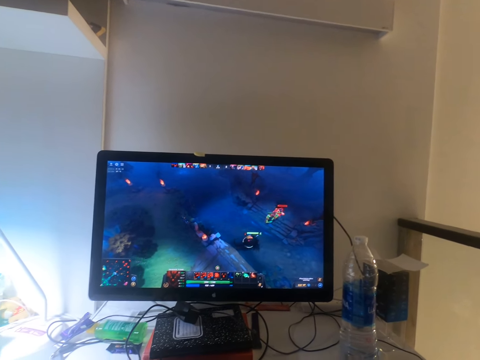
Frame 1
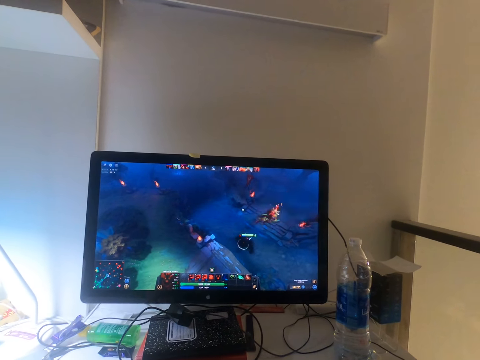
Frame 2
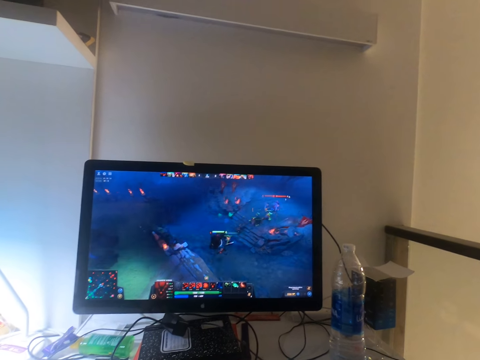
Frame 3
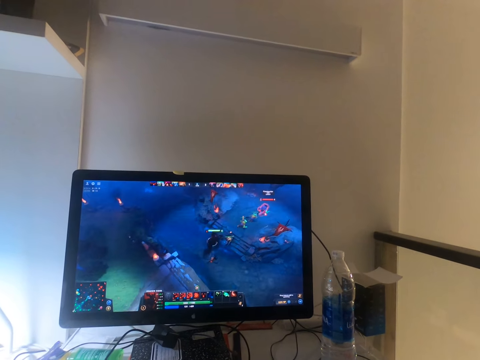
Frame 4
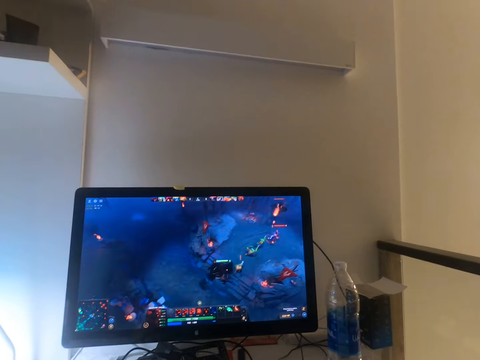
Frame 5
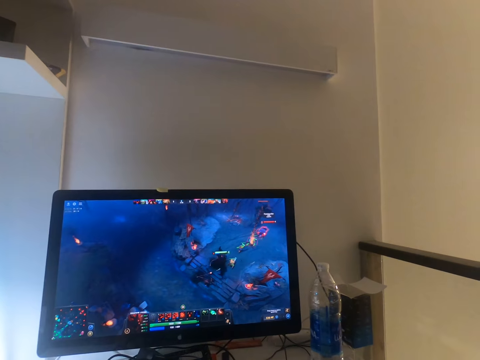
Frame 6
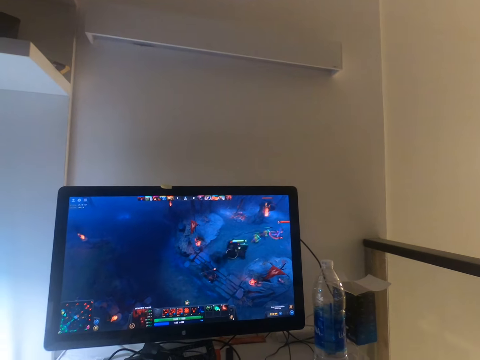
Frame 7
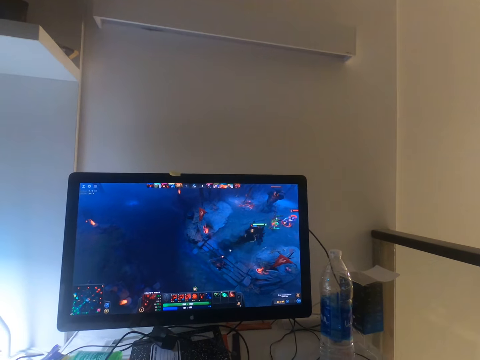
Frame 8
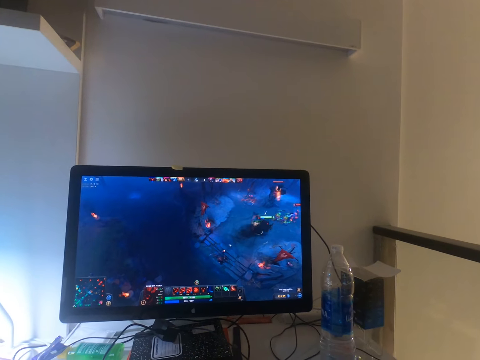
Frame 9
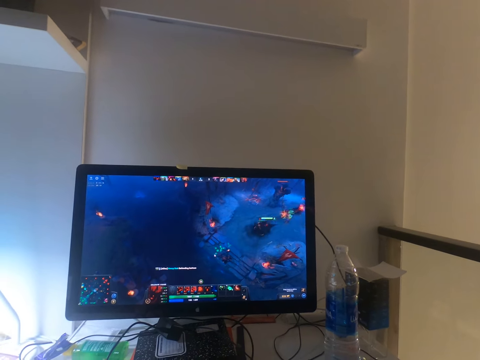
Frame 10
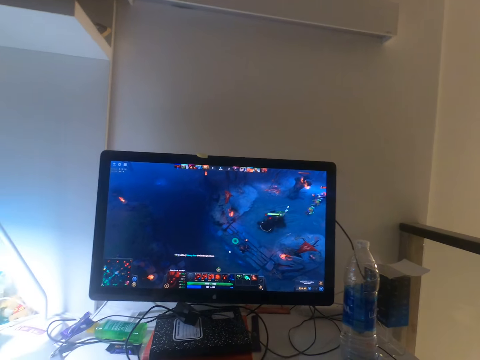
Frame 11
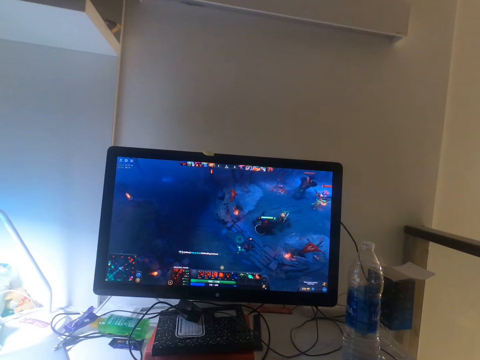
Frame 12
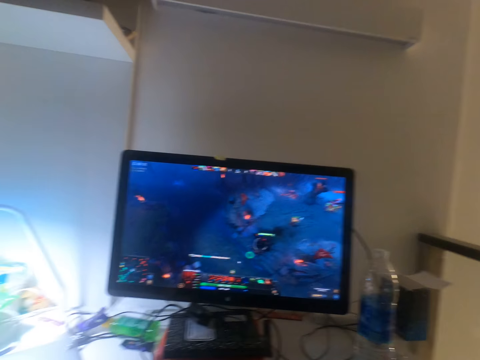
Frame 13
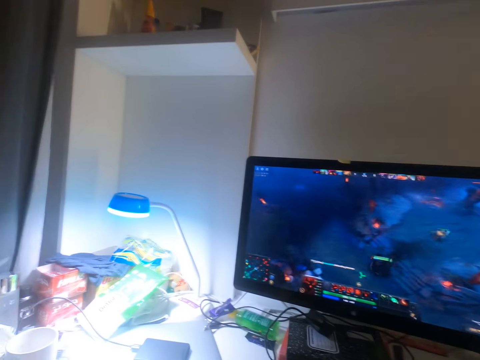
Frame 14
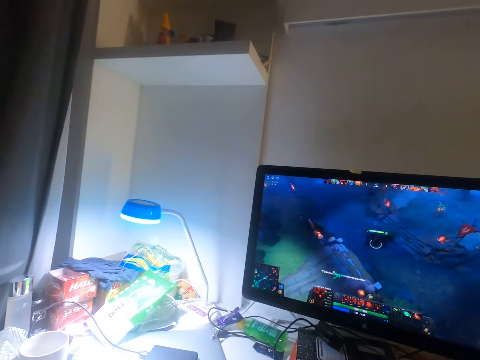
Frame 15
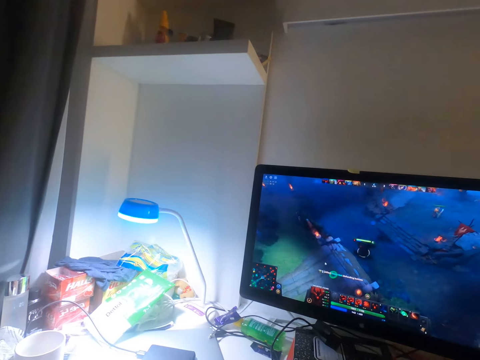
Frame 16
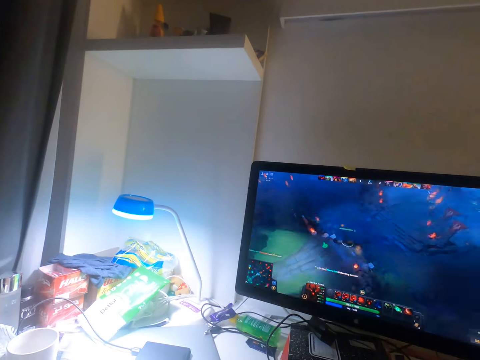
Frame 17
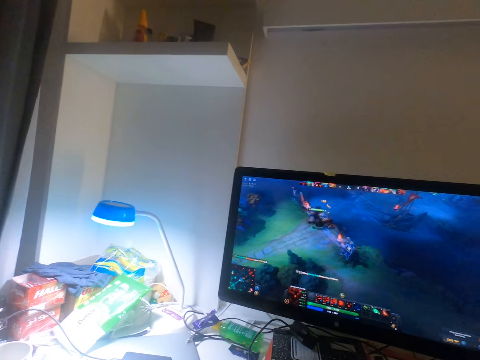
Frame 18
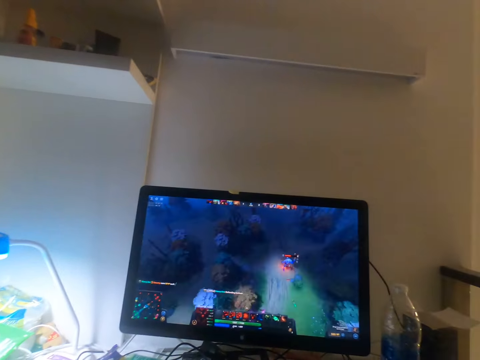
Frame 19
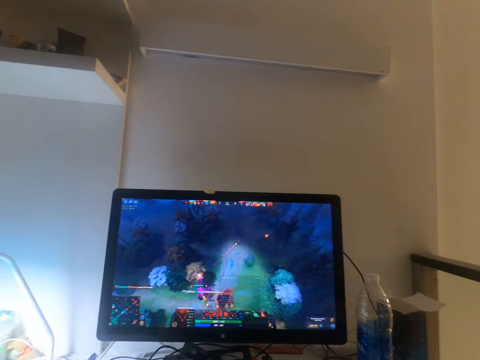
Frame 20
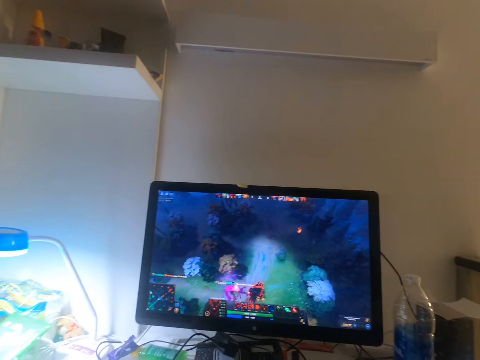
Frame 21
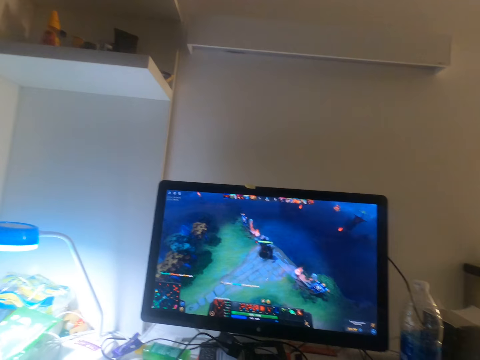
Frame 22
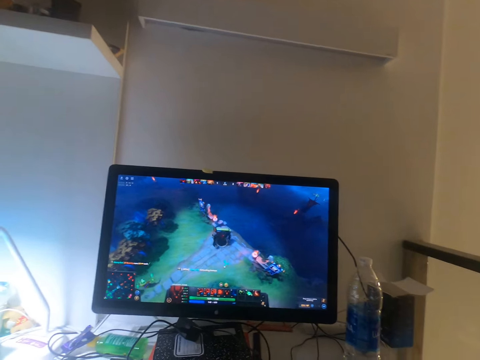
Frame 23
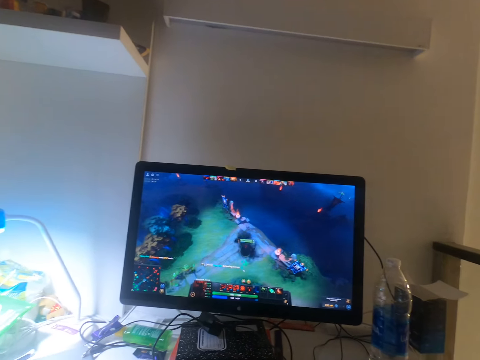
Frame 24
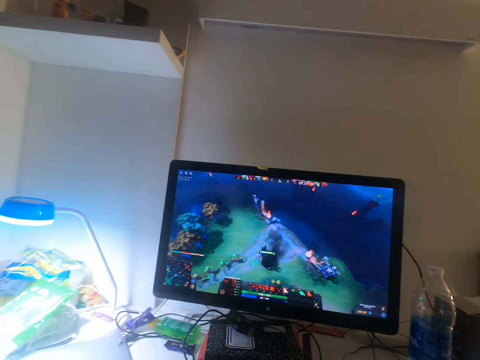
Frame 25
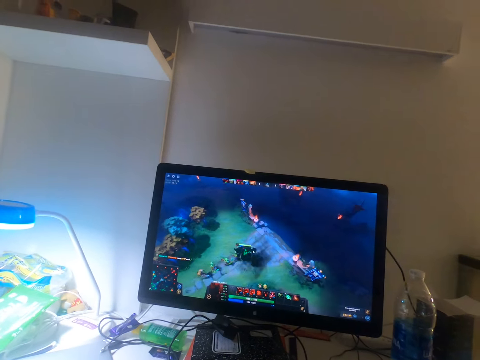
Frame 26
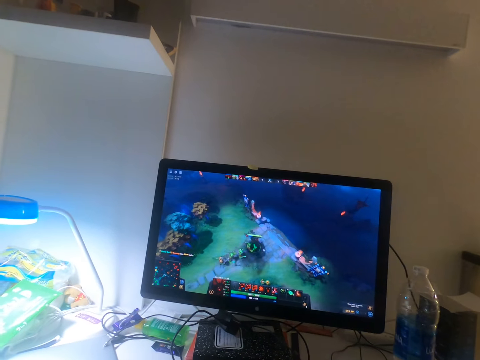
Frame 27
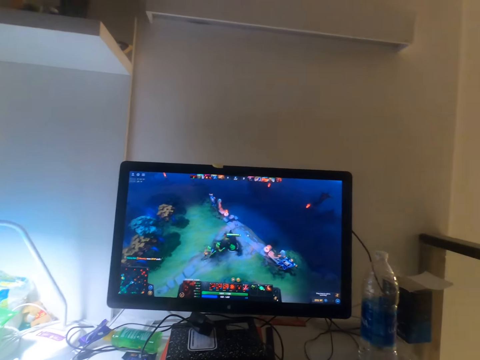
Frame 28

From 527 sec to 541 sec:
The camera wearer clicks on the mouse. They look around. They click on the keyboard.

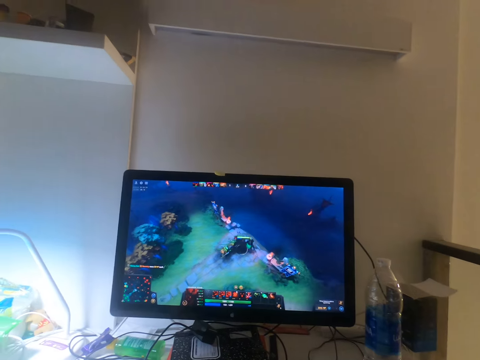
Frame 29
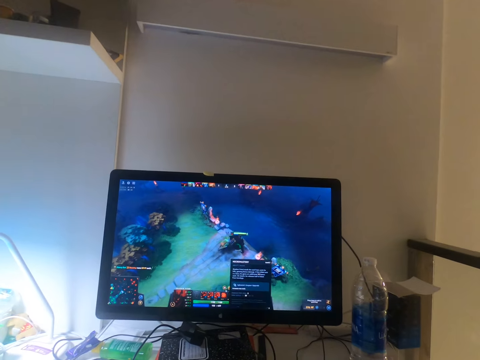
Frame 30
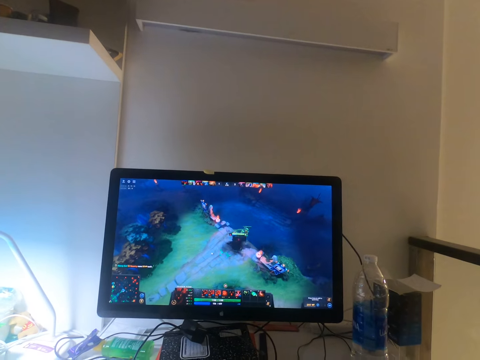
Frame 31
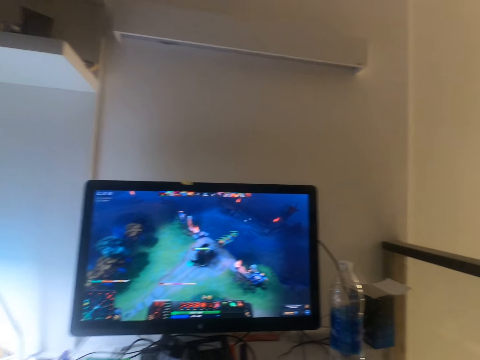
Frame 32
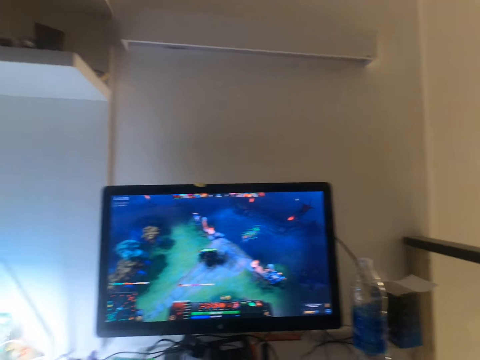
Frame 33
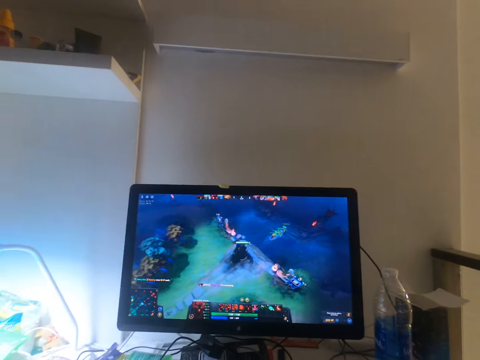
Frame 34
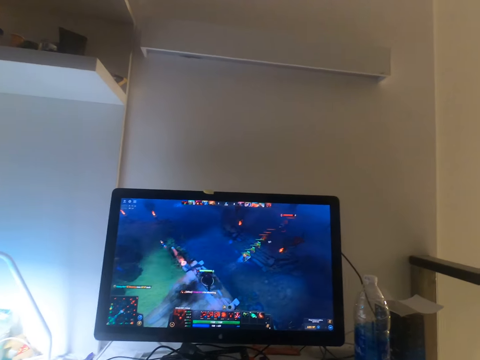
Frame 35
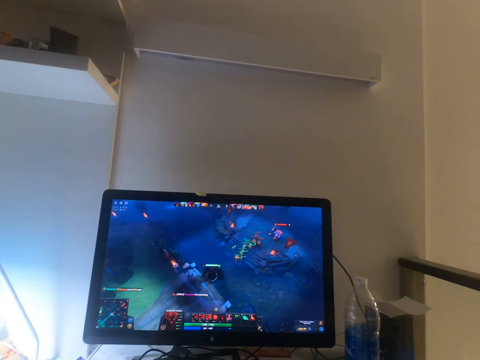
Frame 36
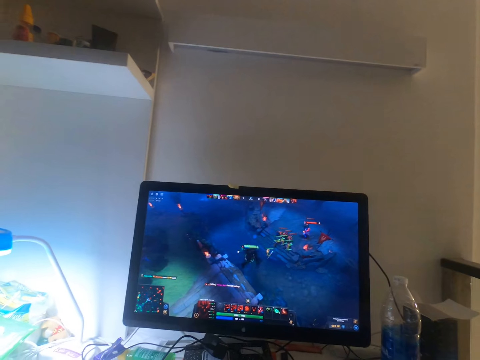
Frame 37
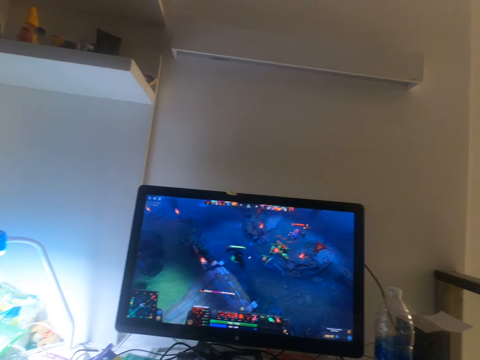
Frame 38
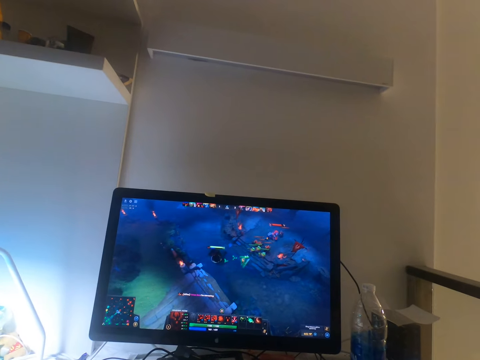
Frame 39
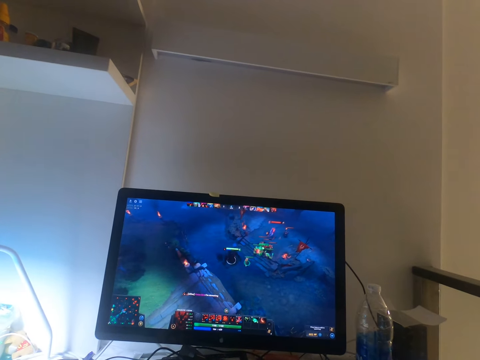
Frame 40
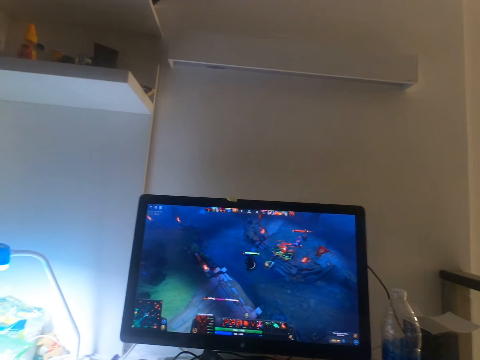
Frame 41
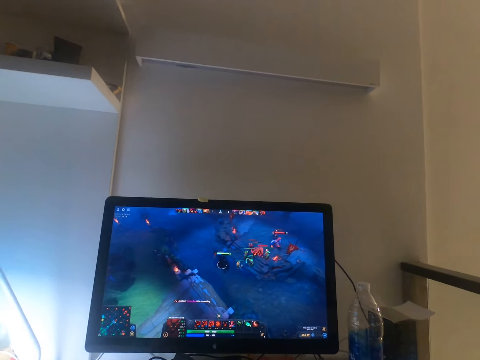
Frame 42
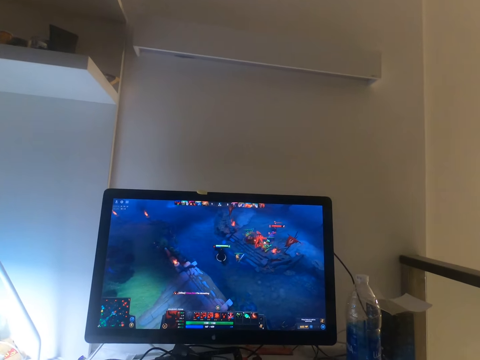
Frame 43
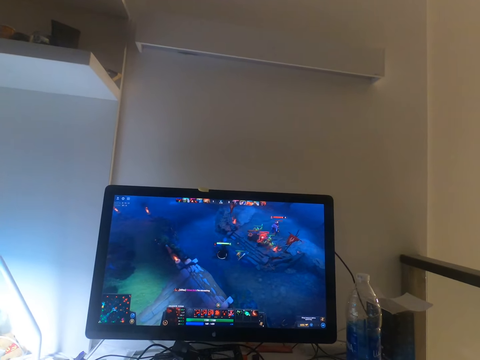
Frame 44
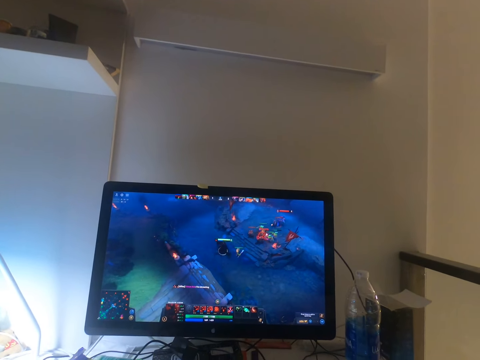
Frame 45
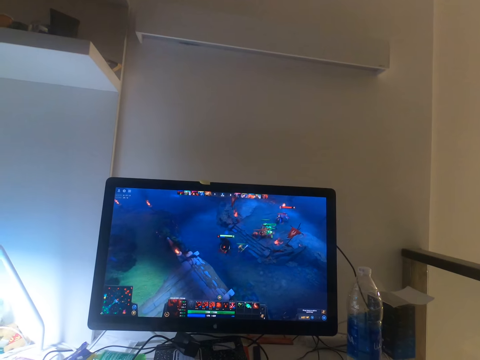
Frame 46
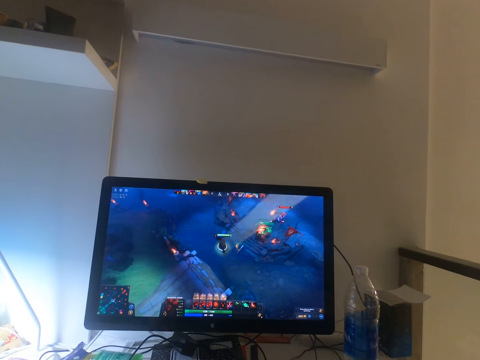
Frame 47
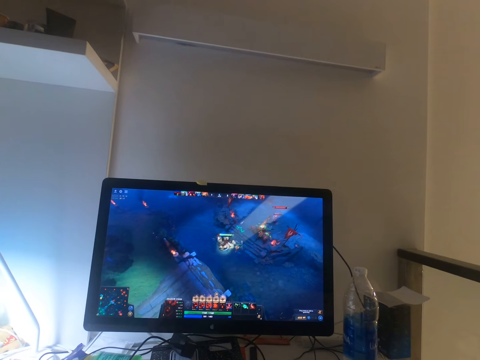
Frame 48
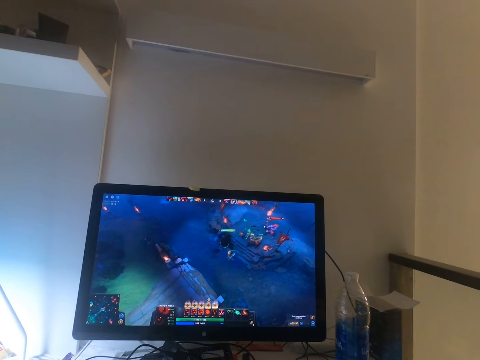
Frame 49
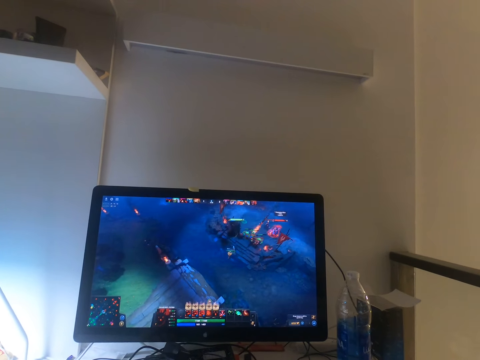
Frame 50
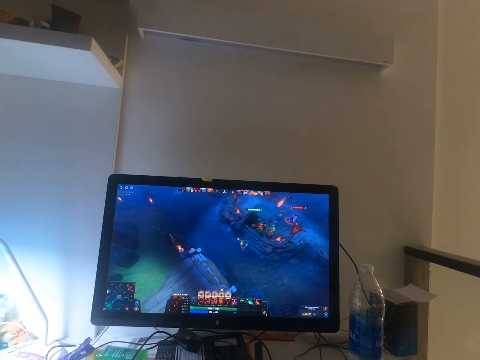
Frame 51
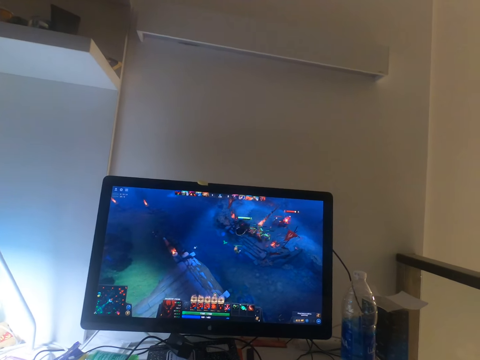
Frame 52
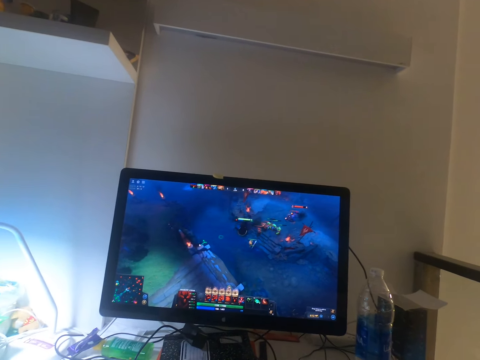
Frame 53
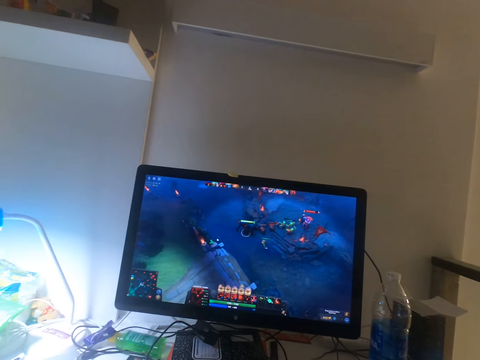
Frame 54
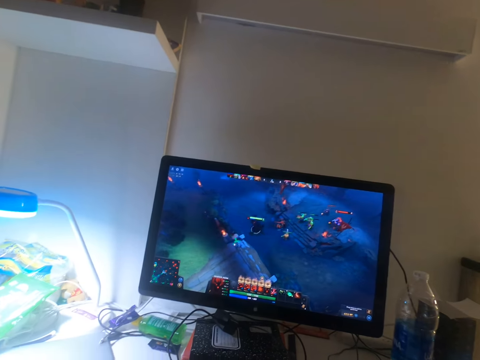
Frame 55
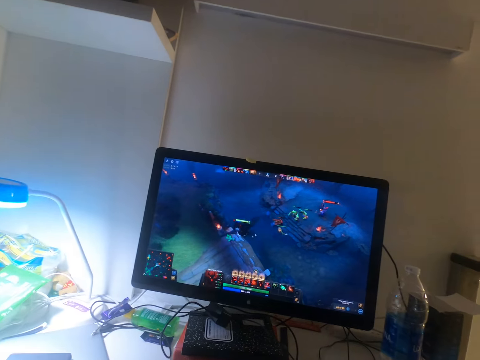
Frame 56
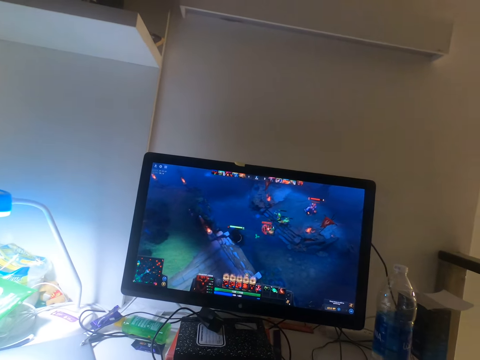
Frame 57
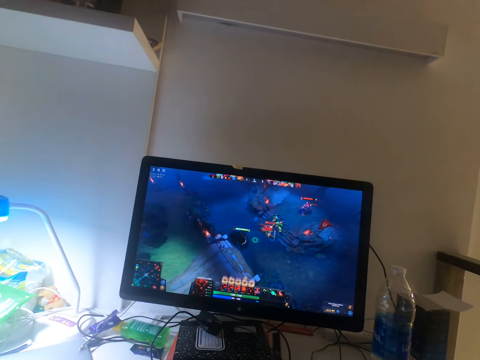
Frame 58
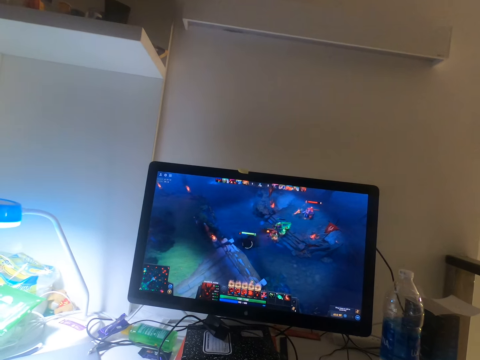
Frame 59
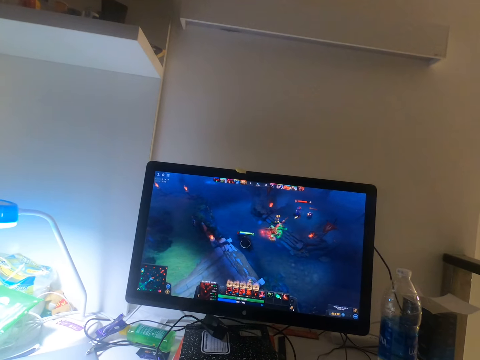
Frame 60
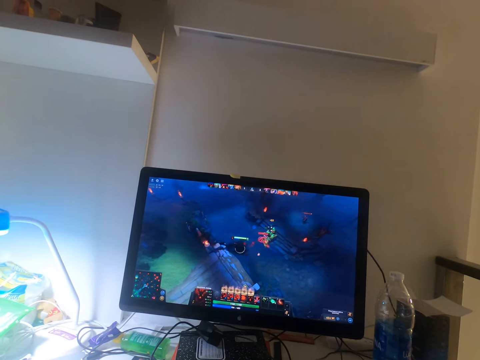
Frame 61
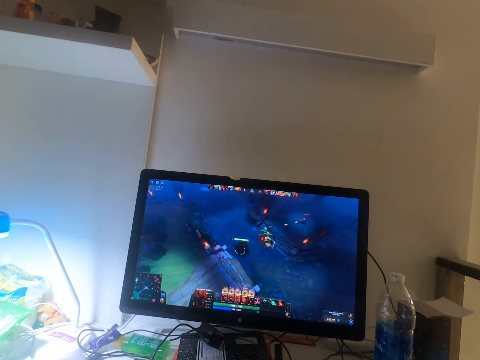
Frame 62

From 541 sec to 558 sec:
The camera wearer clicks on the mouse. They look around. They click on the keyboard. They click on the mouse.
